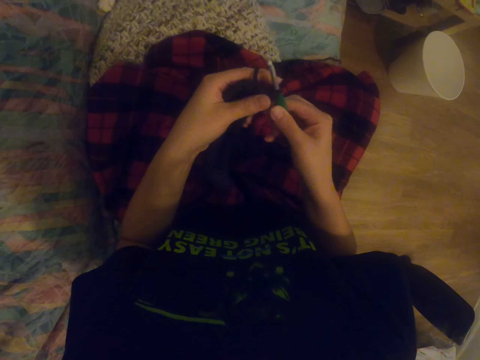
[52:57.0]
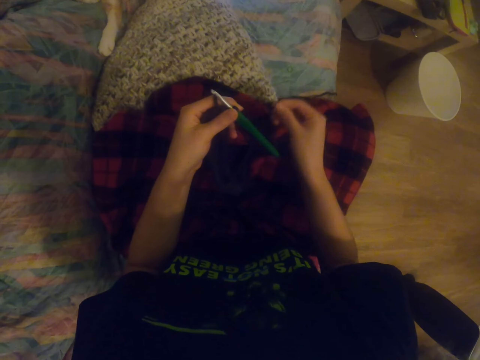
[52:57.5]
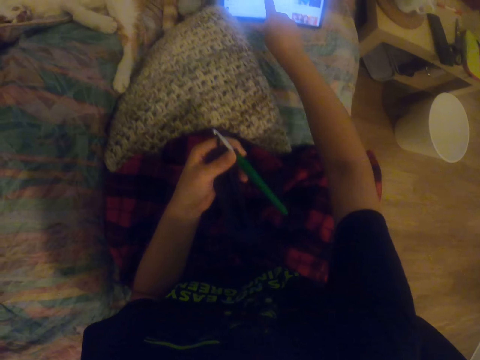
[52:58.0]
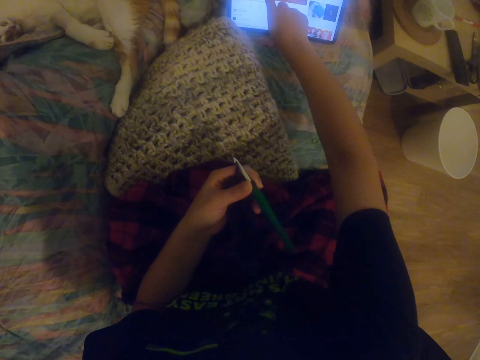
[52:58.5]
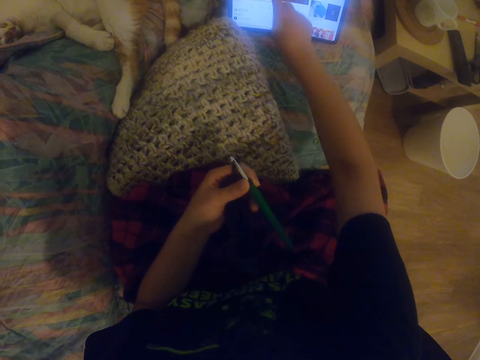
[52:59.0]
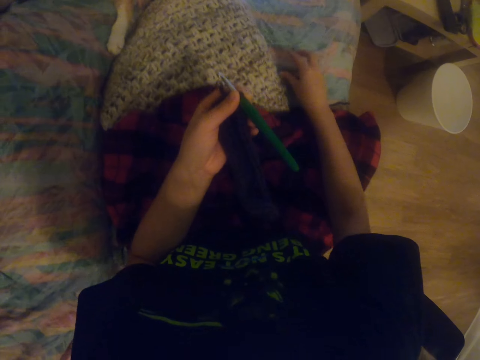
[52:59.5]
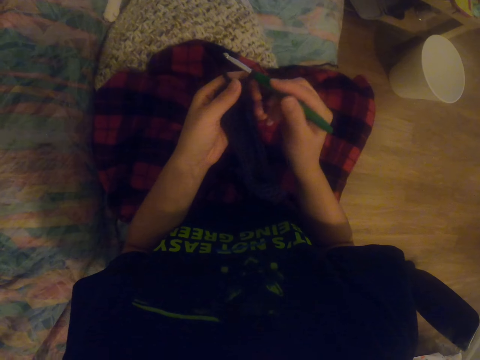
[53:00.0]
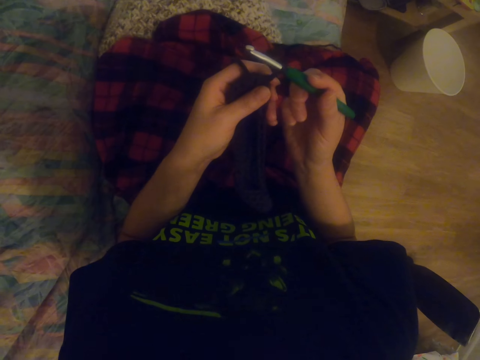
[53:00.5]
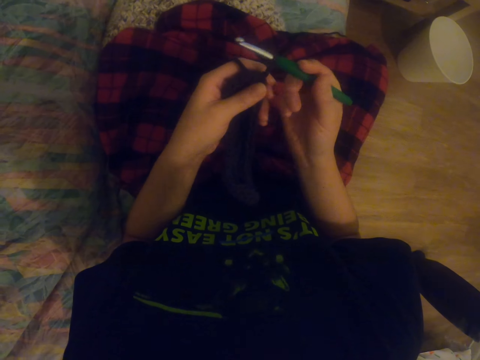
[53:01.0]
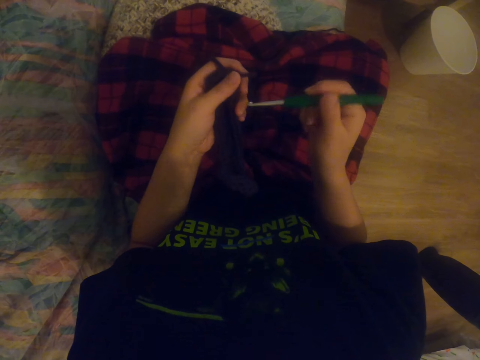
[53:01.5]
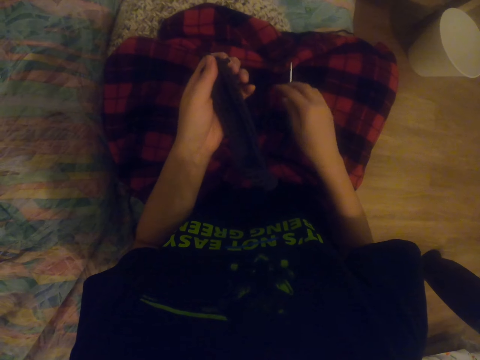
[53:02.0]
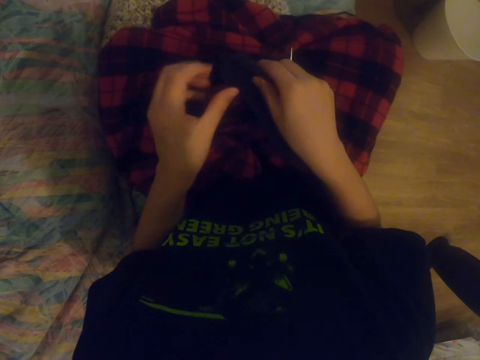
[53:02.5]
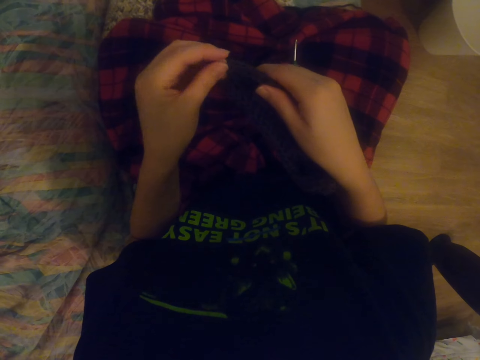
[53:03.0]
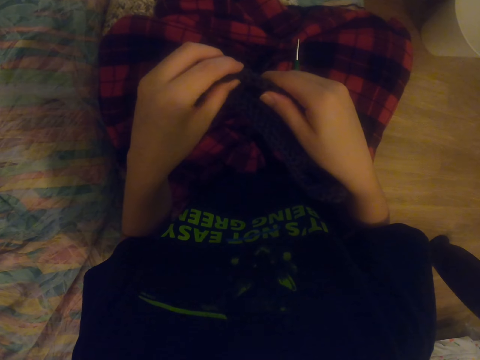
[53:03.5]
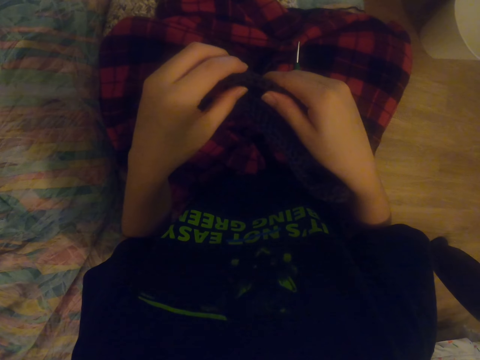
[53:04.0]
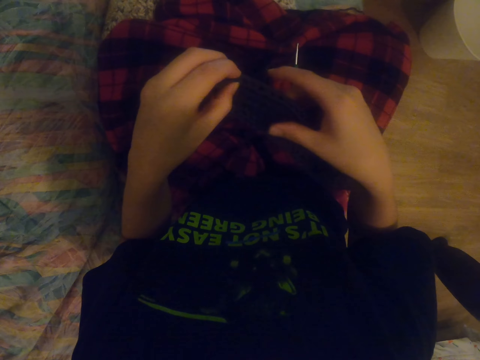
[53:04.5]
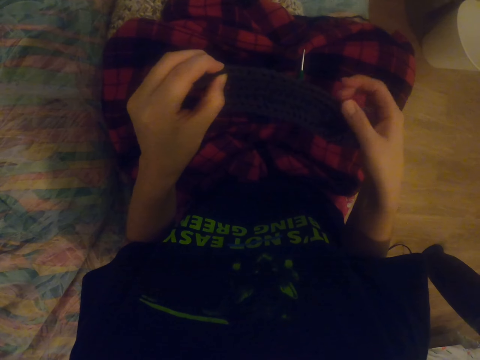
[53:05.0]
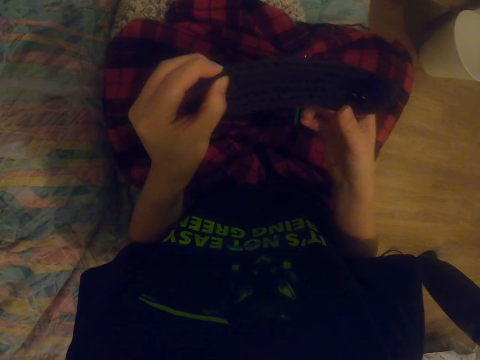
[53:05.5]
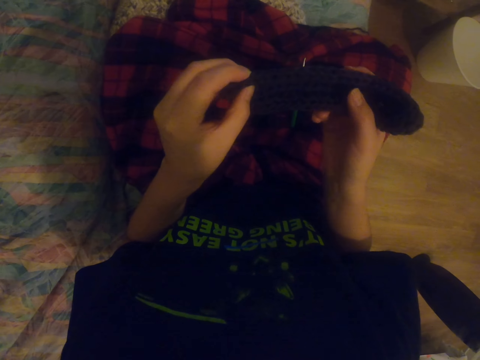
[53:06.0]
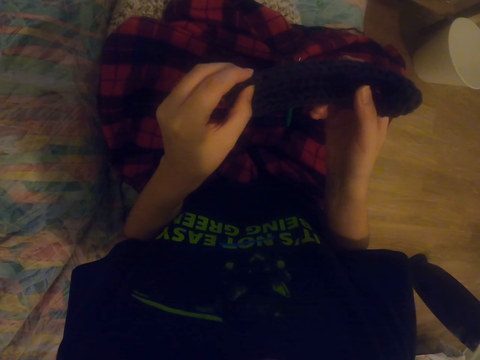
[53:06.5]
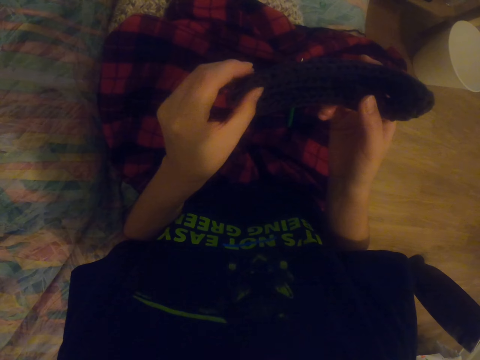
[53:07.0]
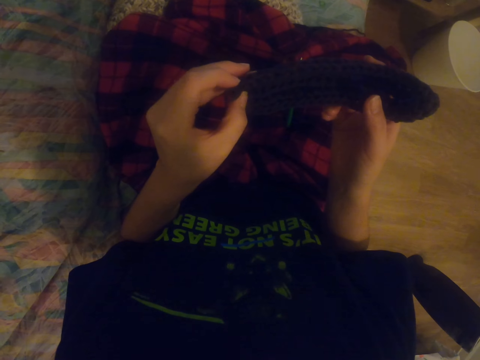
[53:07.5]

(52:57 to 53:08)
The camera wearer scrolls on the tablet with the right hand. They hold the bed. They remove the crochet hook from the garment. They place the crochet on the bed. They hold up the sock. They check the garment.

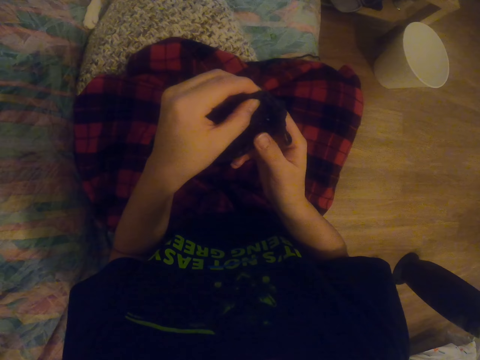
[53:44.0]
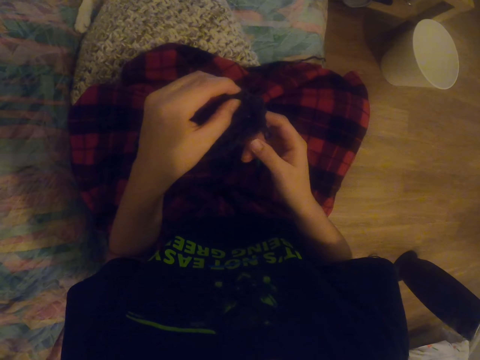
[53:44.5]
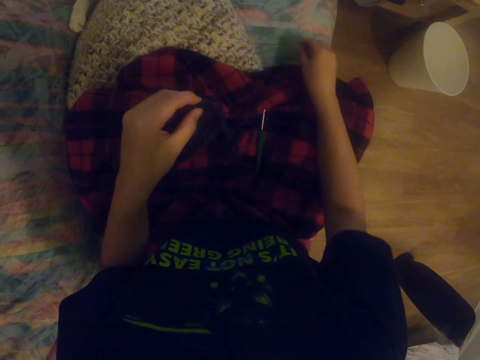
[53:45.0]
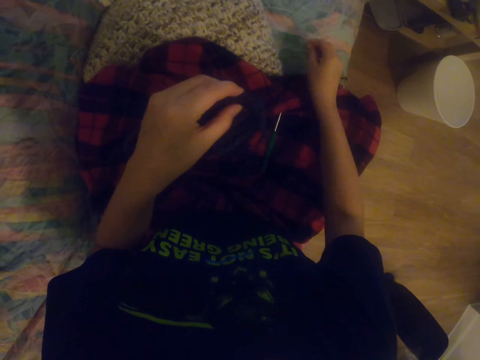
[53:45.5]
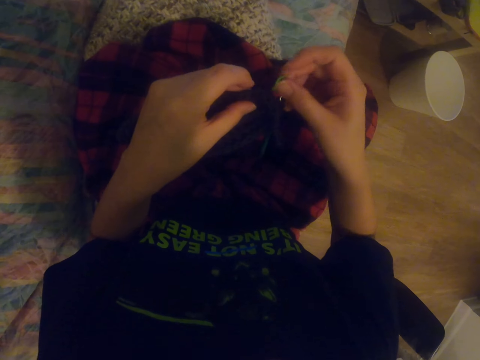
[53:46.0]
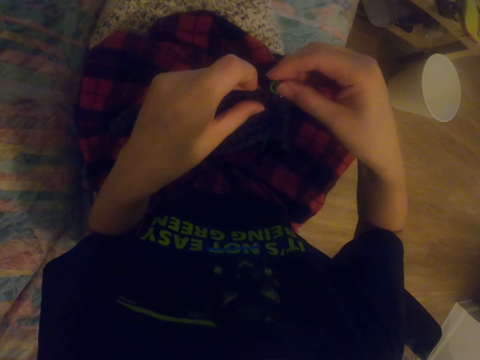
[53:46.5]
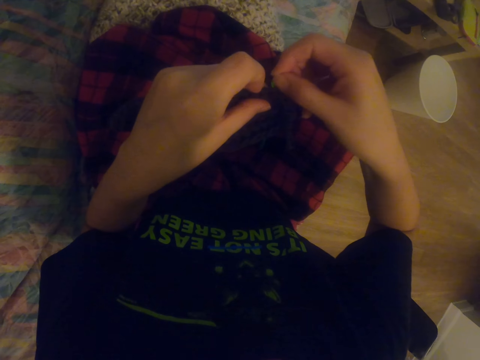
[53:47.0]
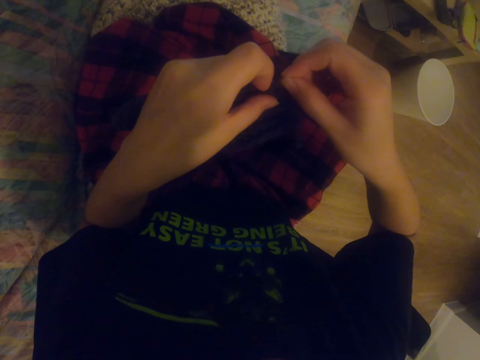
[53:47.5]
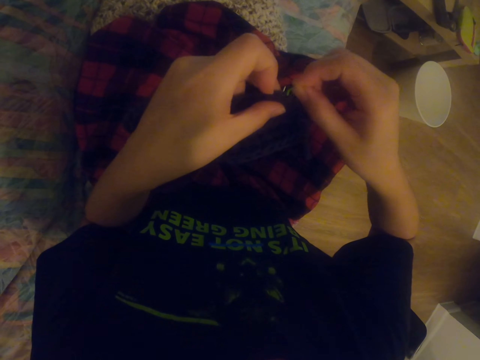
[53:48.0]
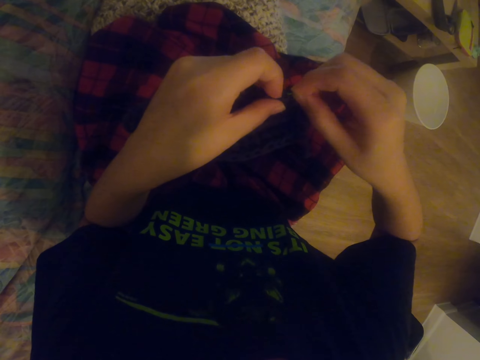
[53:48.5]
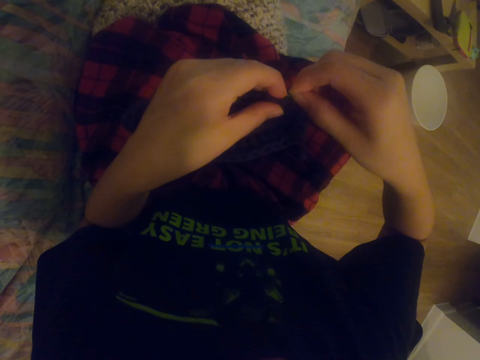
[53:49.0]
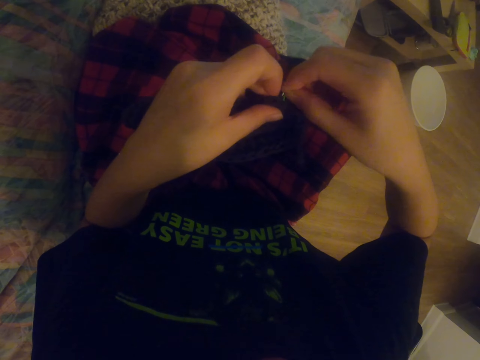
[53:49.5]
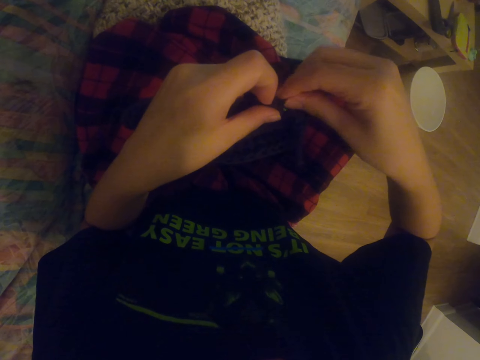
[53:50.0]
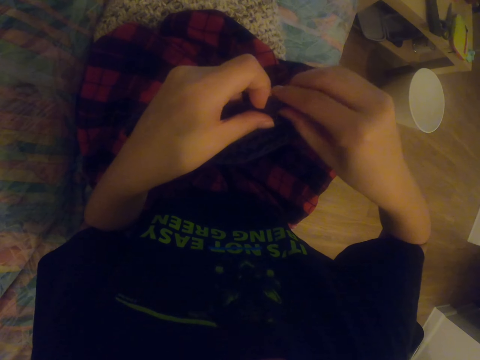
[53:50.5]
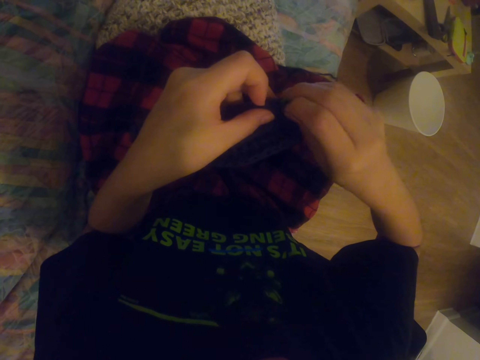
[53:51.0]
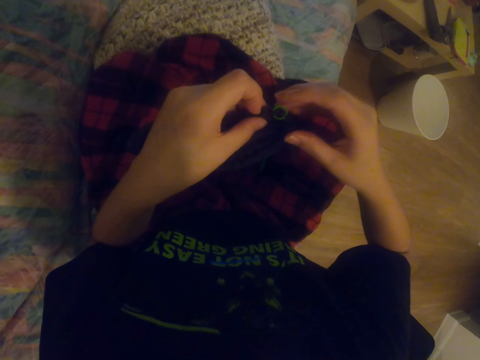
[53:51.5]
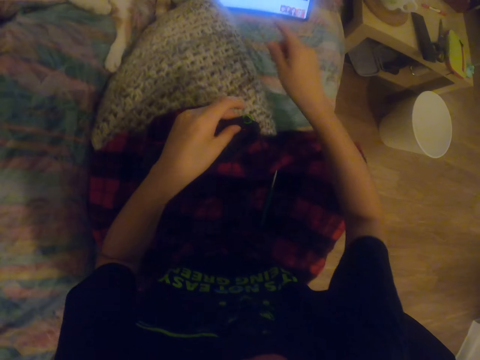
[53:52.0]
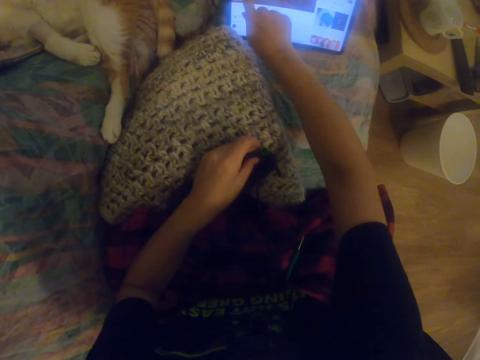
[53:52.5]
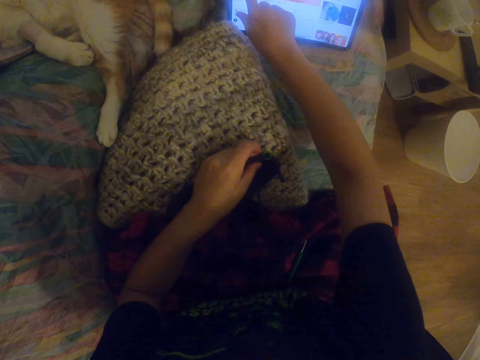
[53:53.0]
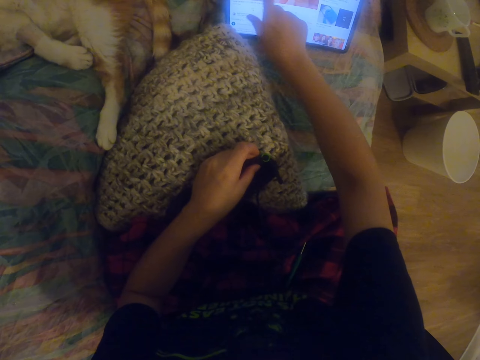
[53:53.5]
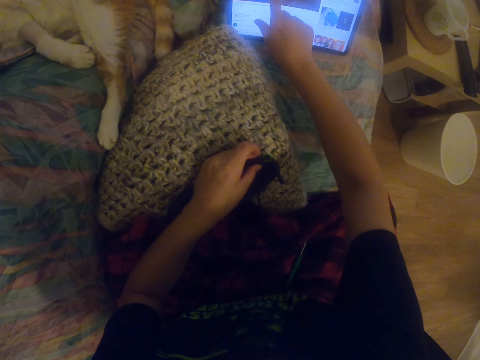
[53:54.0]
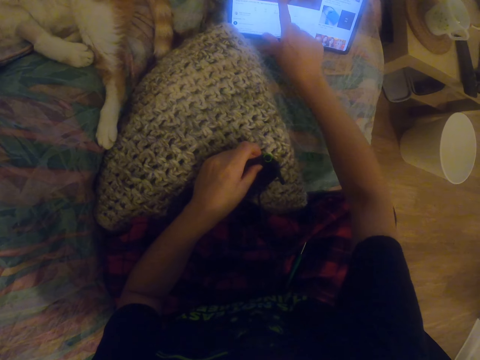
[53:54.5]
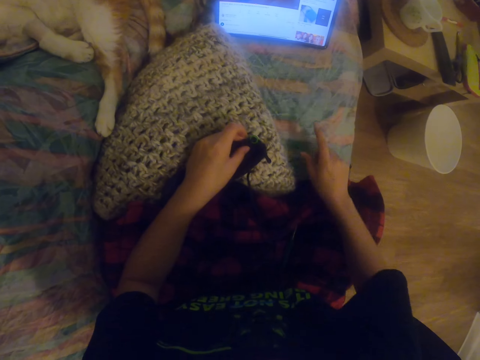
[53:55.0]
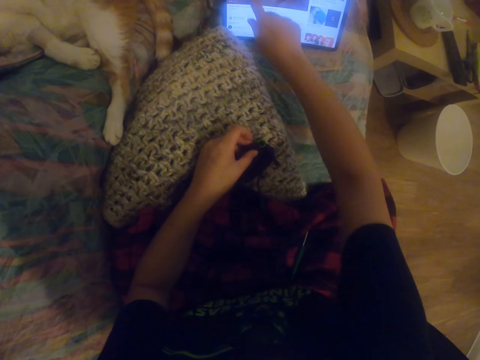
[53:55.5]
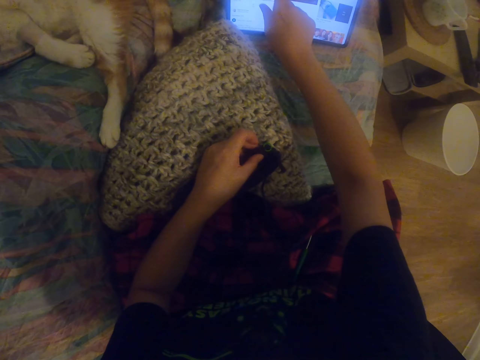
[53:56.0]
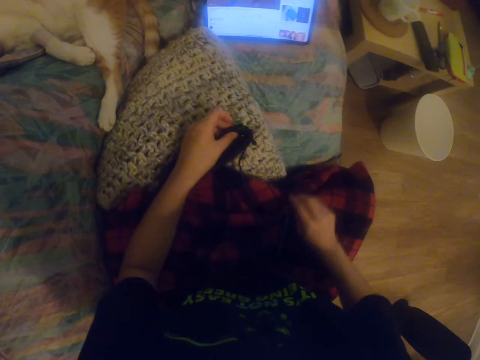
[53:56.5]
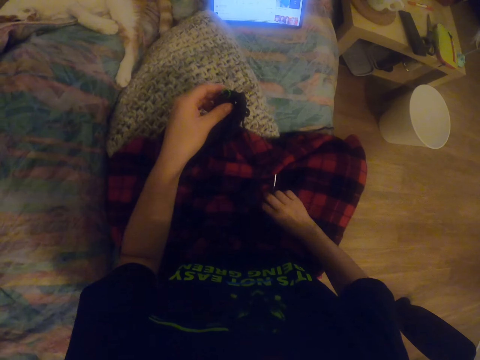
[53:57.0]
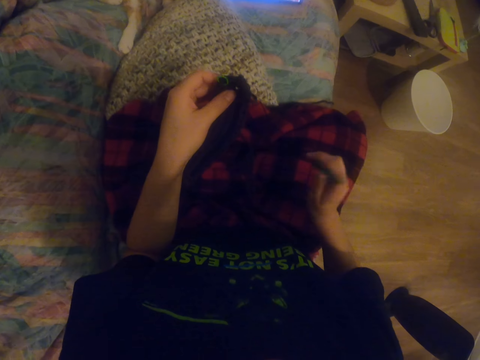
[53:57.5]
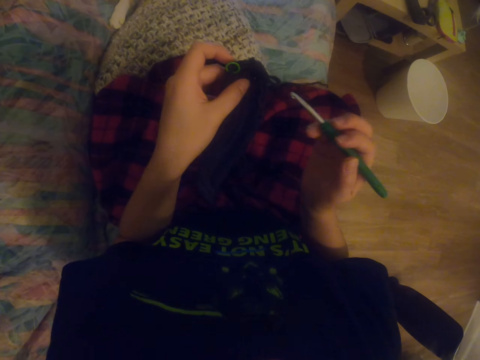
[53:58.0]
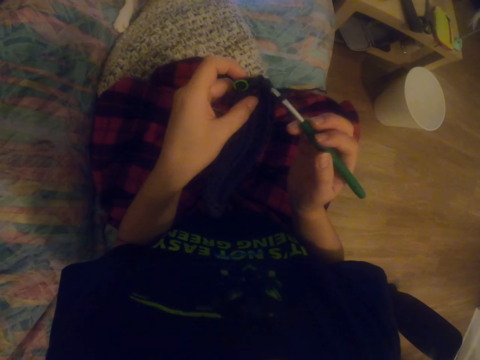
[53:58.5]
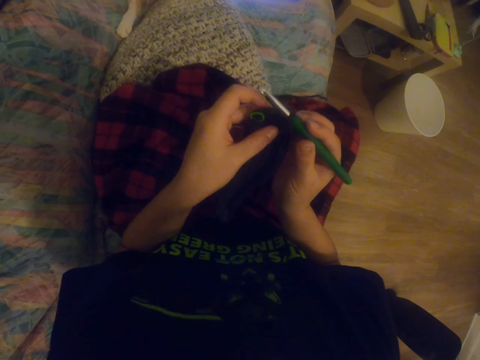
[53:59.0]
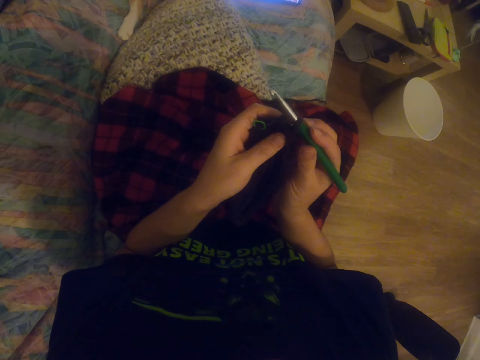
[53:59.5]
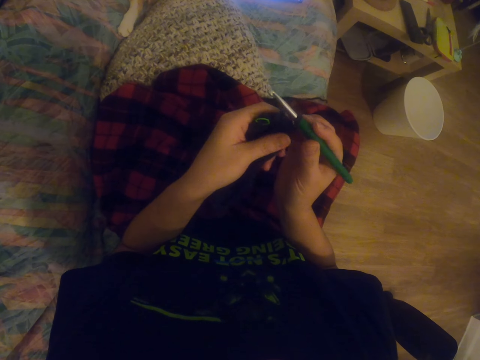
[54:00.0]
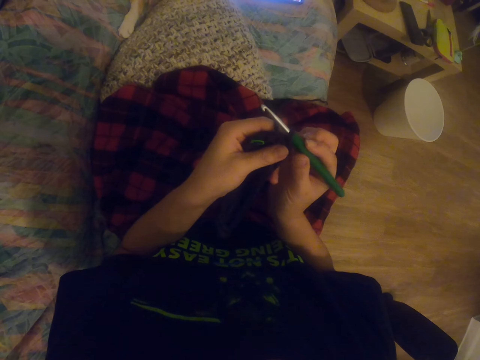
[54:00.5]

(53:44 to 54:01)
The camera wearer picks up an object on the bed with the right hand. They fit the object on the sock. They scroll on the tablet with the right hand. They look at the tablet. They use the tablet. They look at the tablet. They pick up the crochet hook on the bed. They crochet a garment using the crochet hook. They hold the crochet on the hands.
